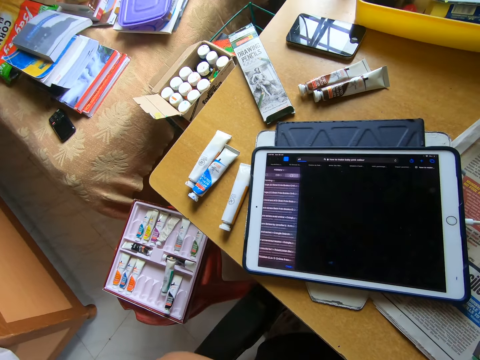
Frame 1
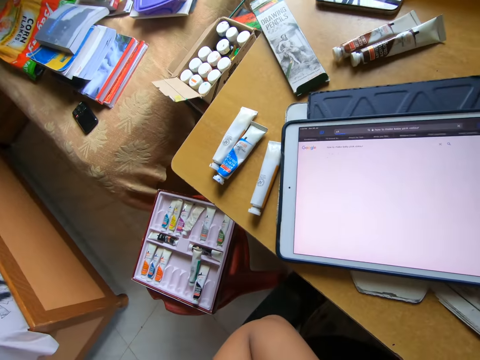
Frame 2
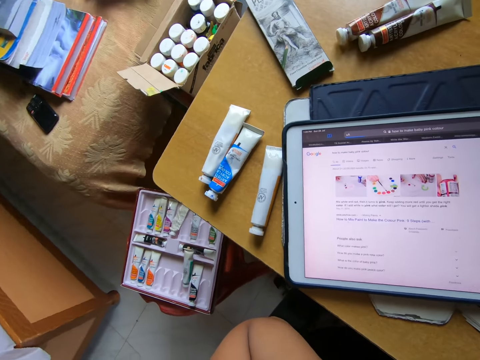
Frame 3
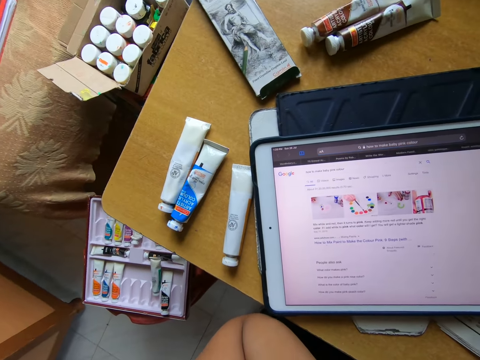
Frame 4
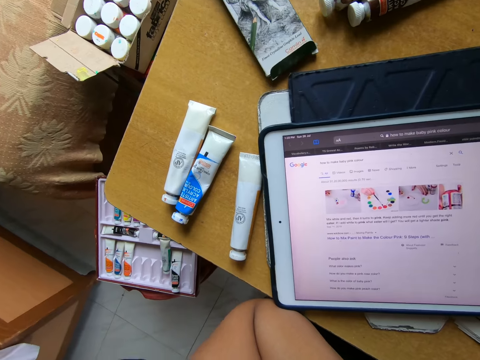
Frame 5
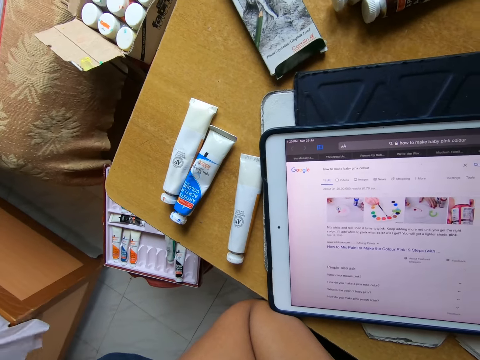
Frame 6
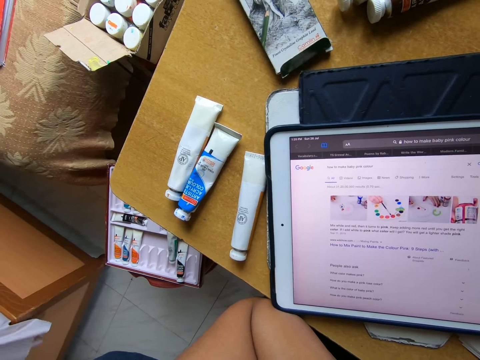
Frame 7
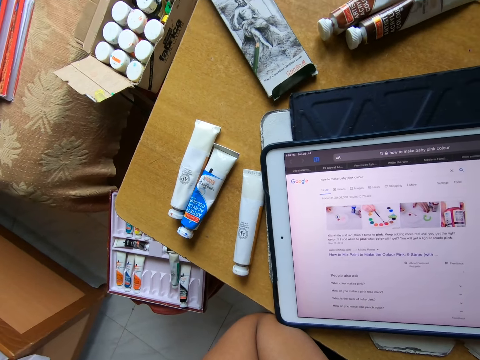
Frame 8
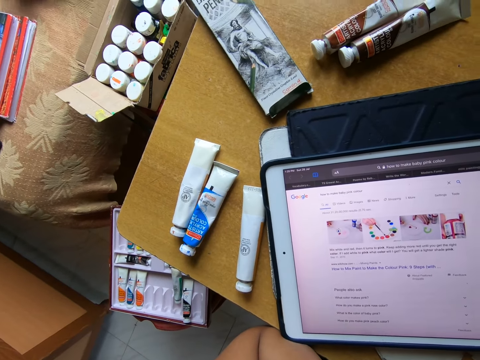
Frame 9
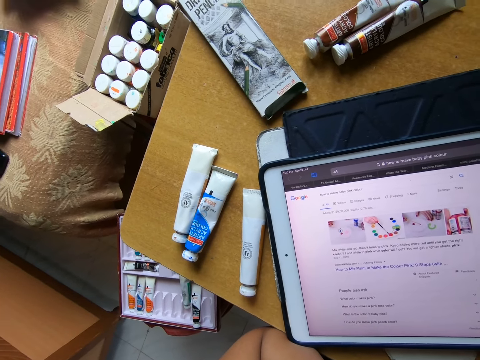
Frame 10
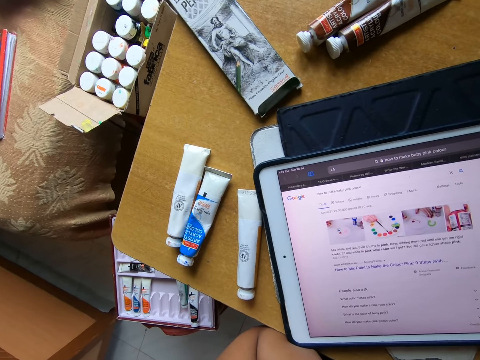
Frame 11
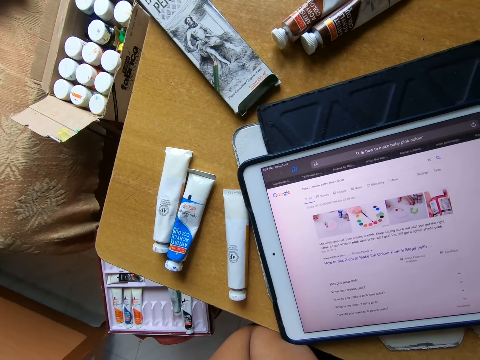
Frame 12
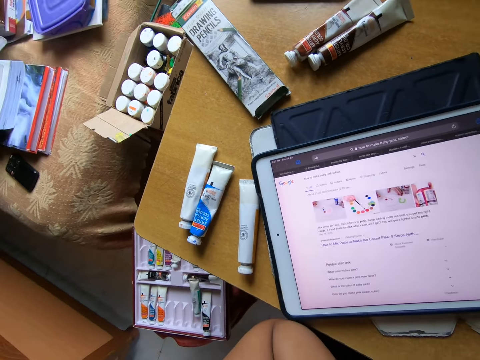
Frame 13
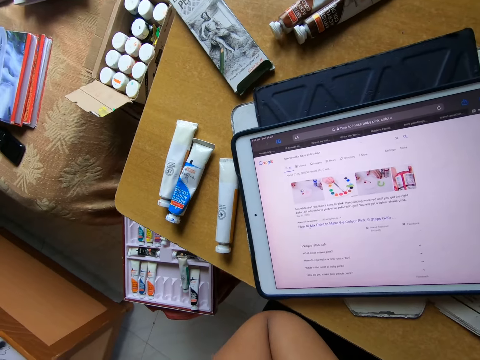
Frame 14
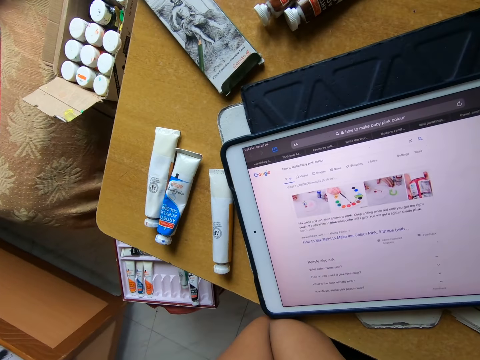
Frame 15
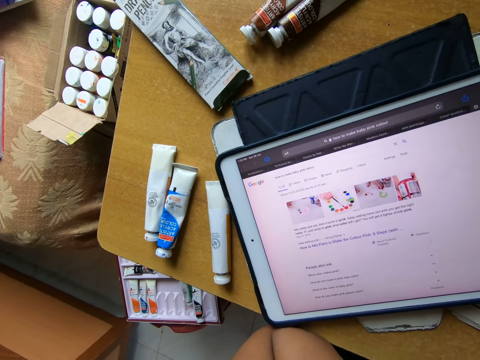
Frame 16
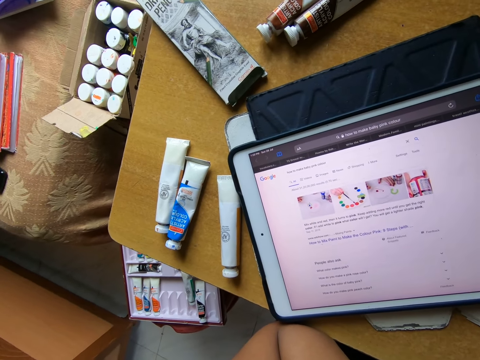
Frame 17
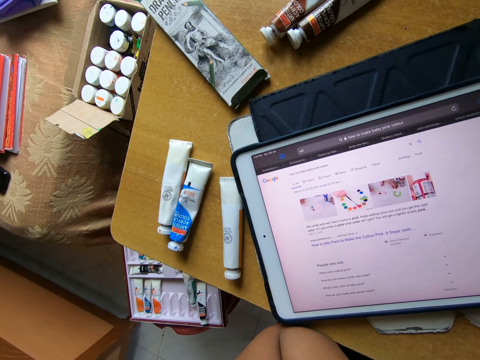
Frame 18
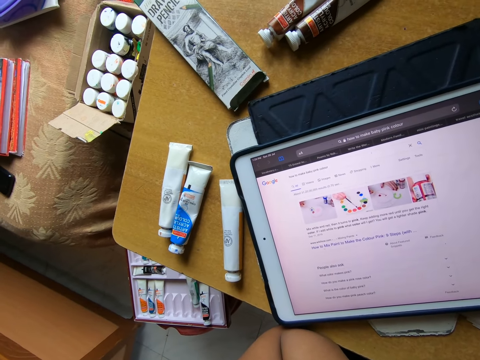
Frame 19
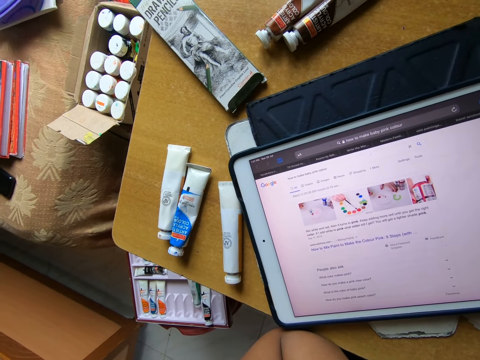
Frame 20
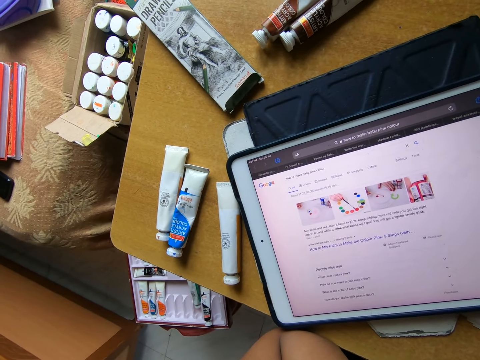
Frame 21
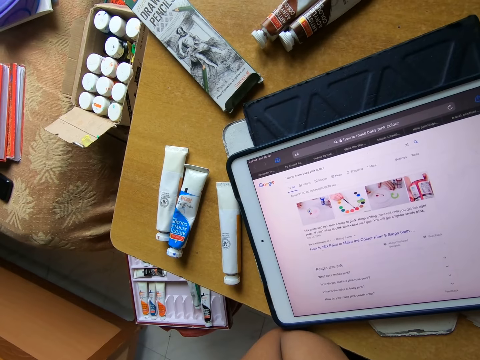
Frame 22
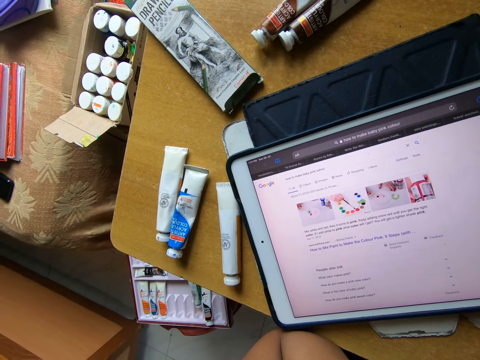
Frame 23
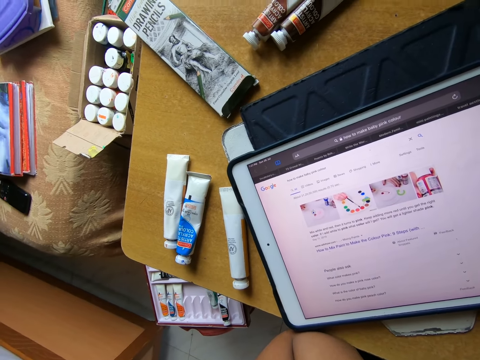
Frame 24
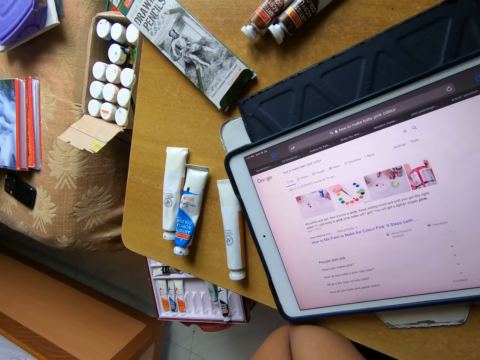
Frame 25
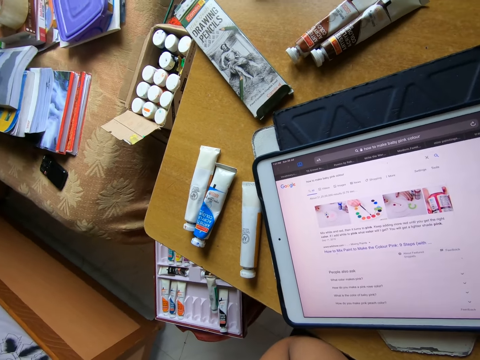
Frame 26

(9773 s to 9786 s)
The camera wearer looks around a room.

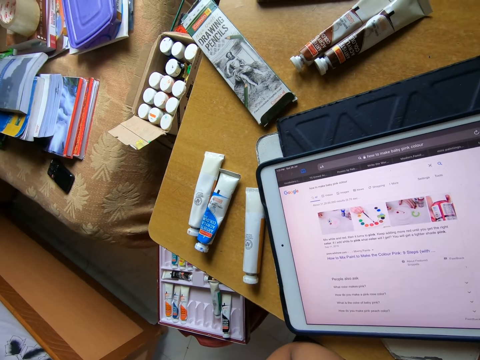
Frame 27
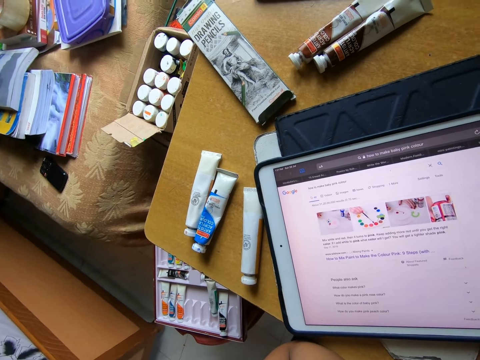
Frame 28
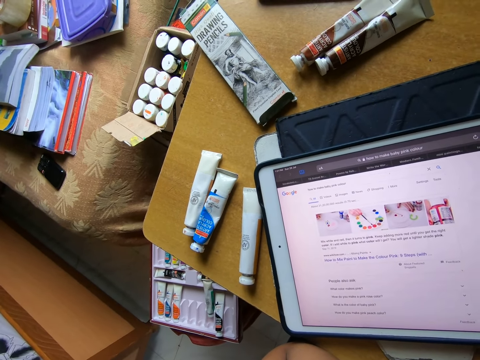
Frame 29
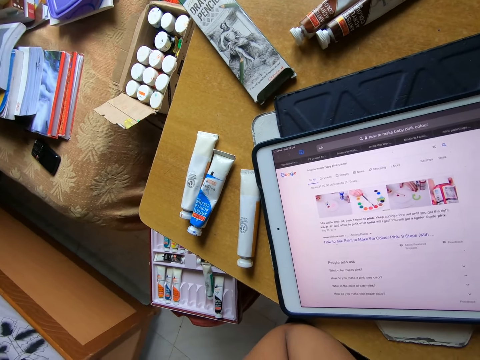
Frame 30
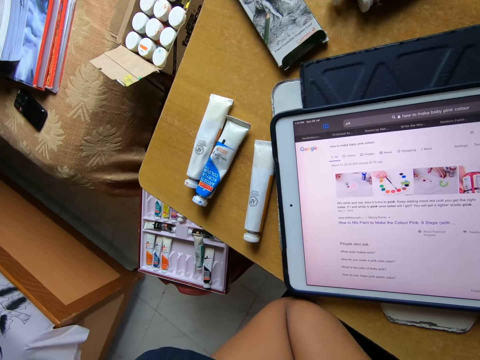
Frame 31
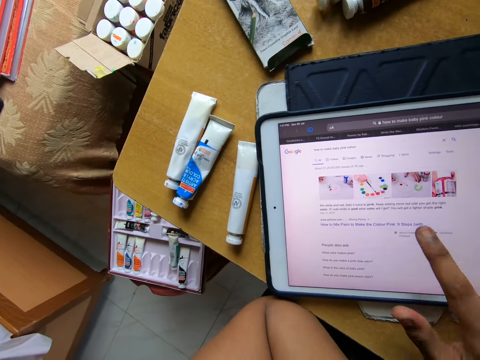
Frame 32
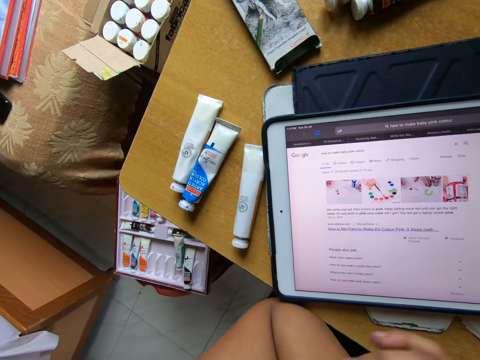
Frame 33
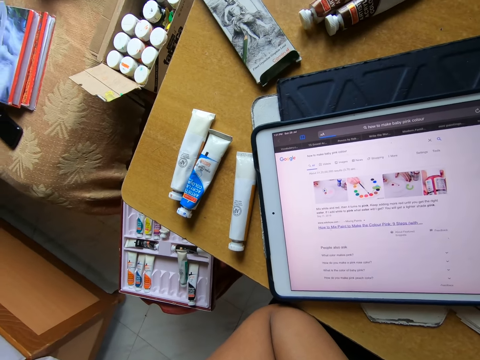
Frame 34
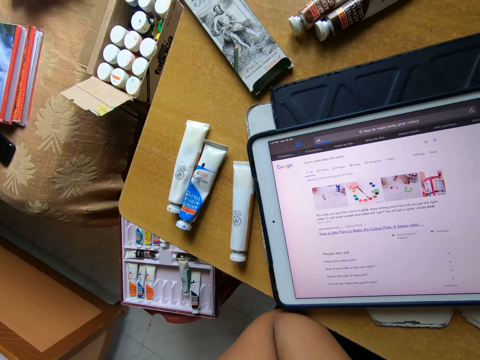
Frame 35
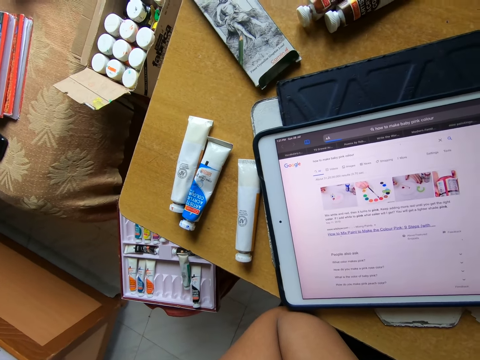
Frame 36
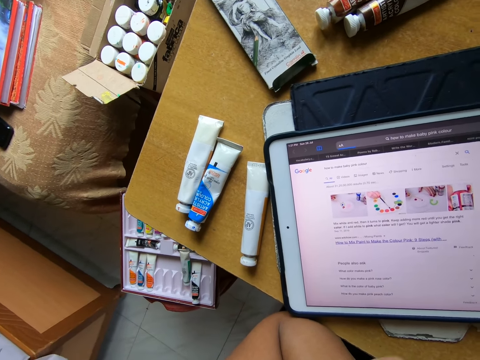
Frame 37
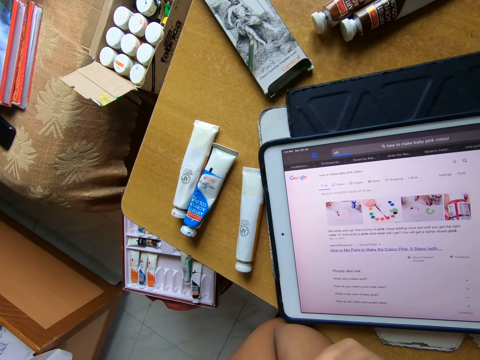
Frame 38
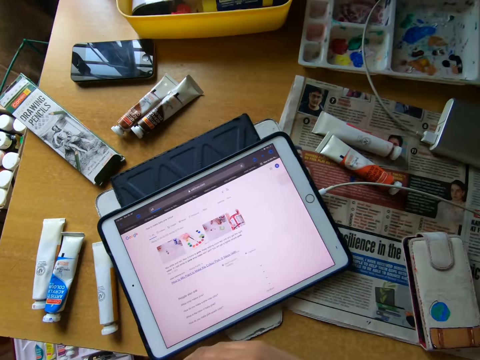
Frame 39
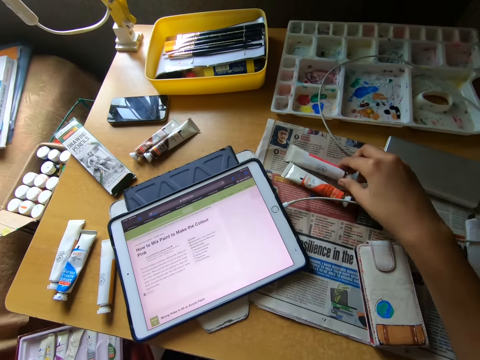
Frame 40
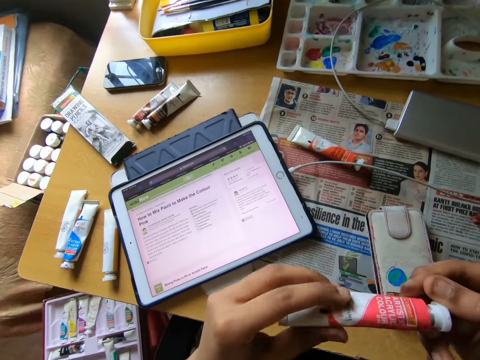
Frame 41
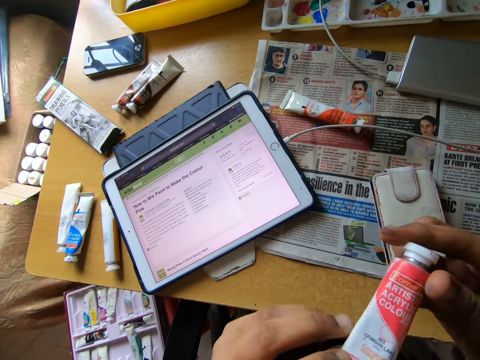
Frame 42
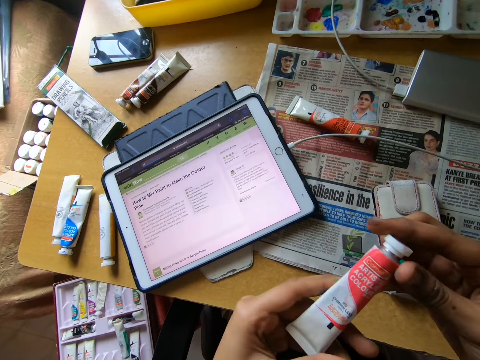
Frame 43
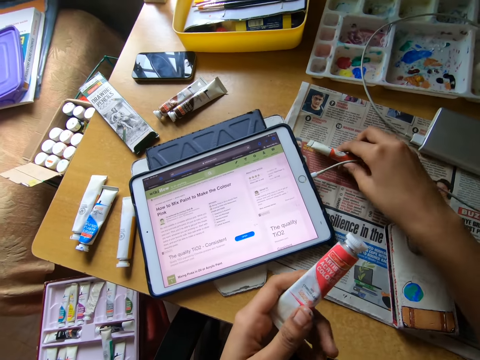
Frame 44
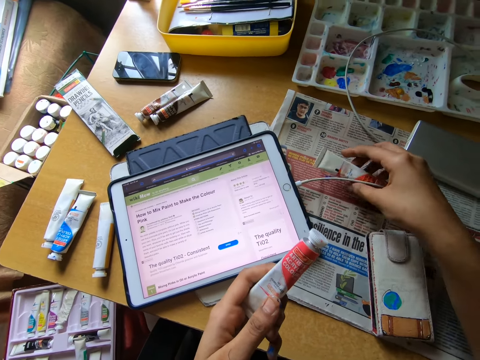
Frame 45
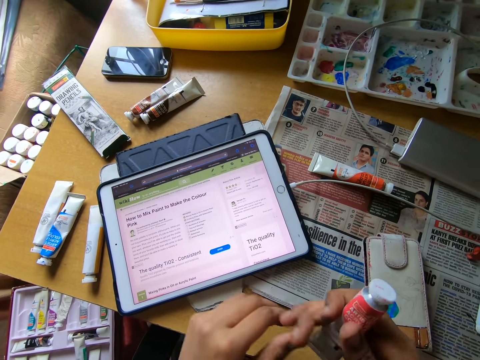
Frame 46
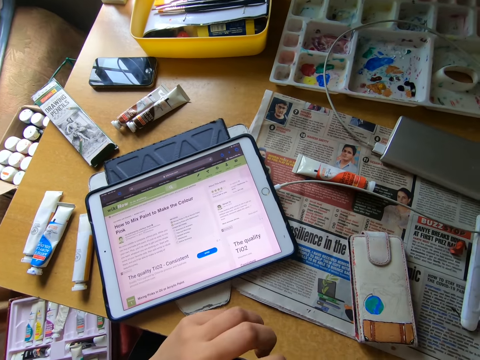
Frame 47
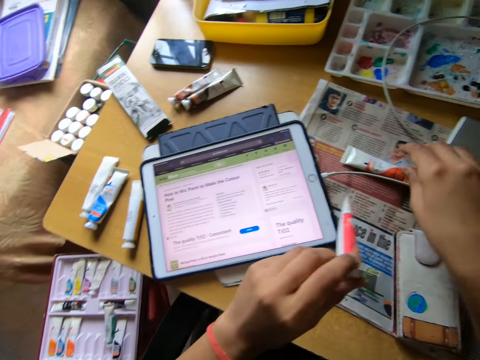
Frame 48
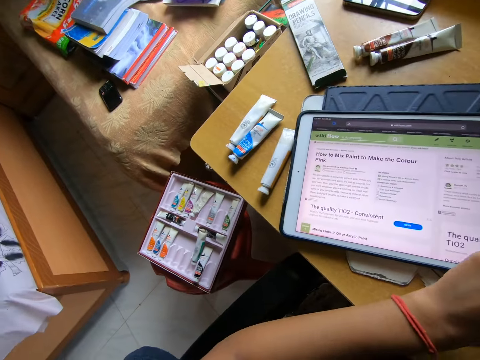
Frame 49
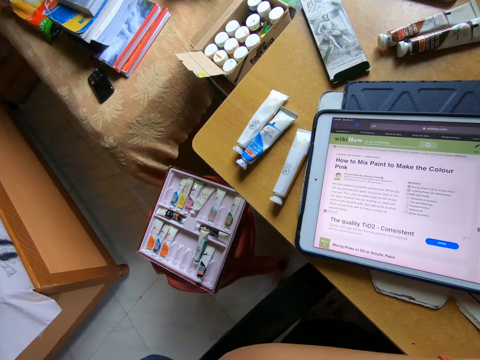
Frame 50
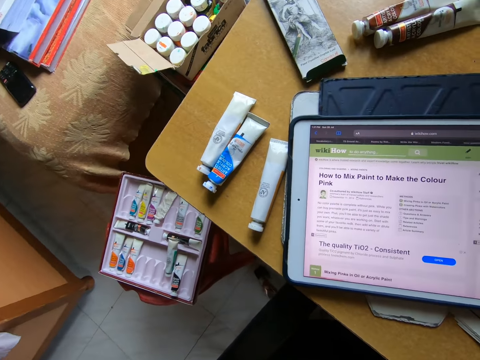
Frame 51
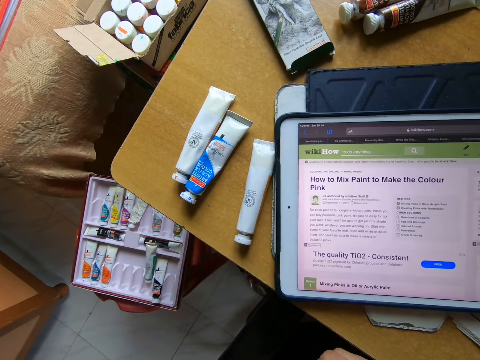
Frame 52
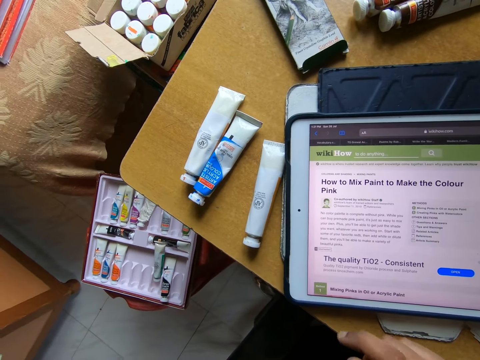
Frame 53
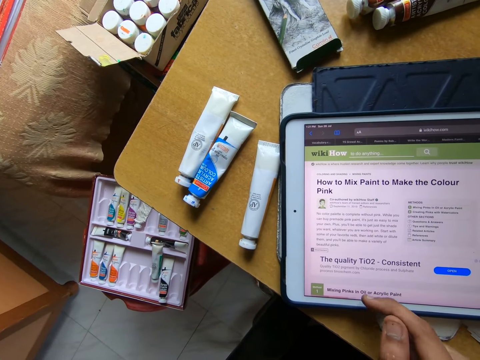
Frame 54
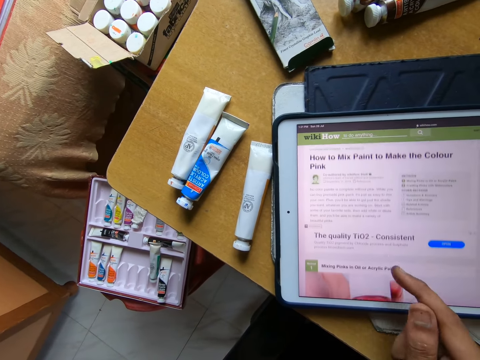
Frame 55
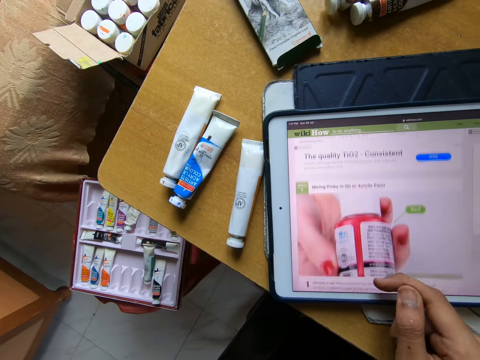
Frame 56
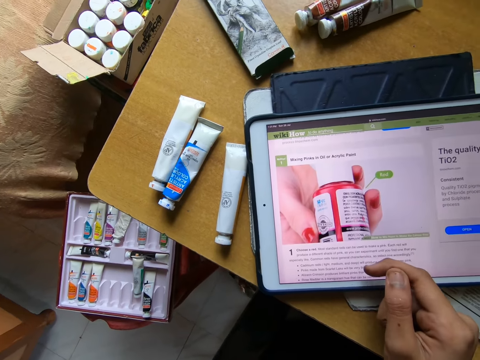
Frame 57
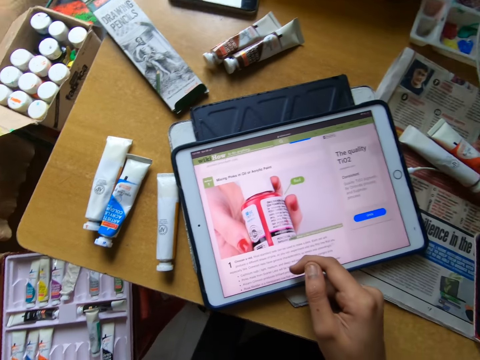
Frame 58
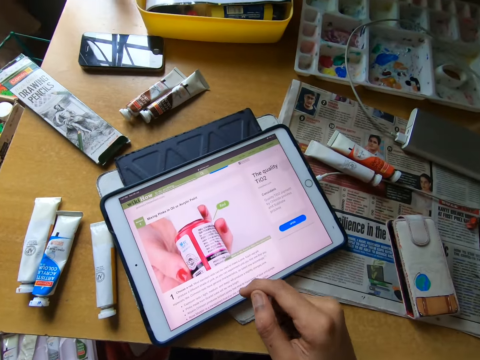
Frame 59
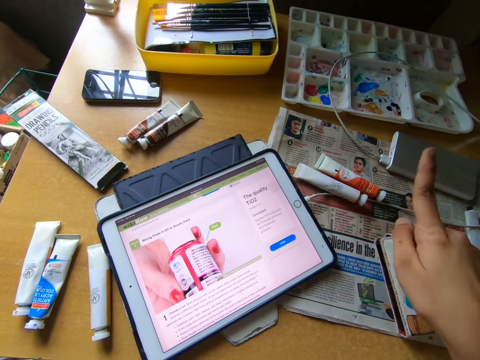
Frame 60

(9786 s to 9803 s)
The camera wearer operates a tablet with her hand. They look around a room. They pick up a paint tube or paint bottle on the table with his right hand. They hold the paint tube with both hands. They touch the paint tube from the table with his right hand. They pick up the paint bottle from the table. They pass the paint tube from his left hand to his right hand. They open a lid from the paint bottle. They hold the paint tube with both hands. They pick up the paint bottle from the table. They look around the room. They operate the tablet with her hand.
